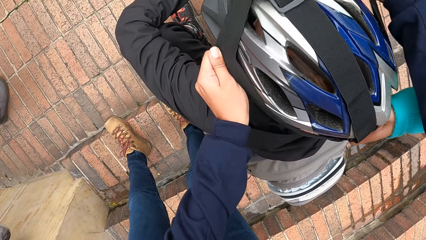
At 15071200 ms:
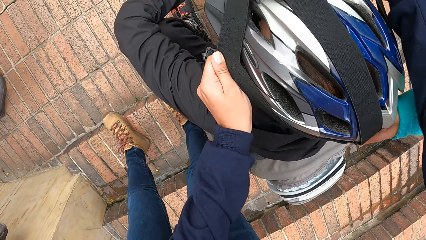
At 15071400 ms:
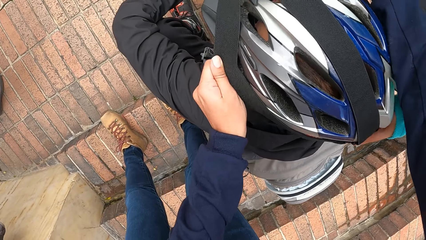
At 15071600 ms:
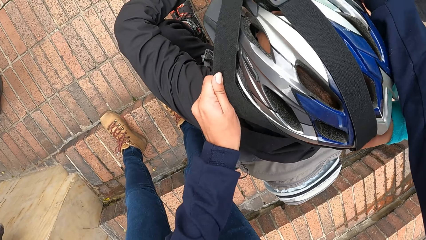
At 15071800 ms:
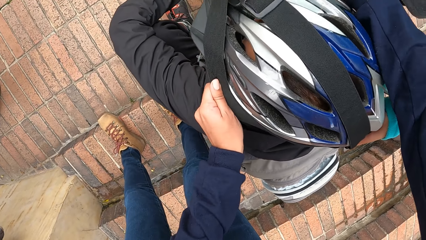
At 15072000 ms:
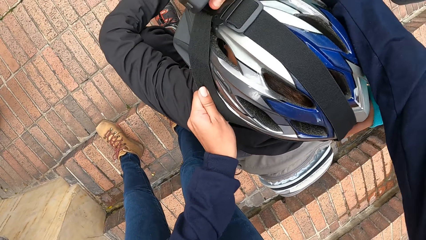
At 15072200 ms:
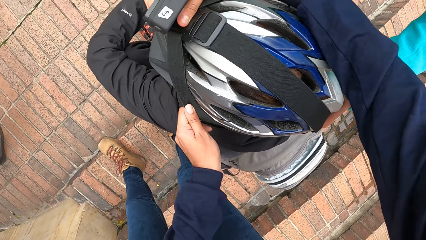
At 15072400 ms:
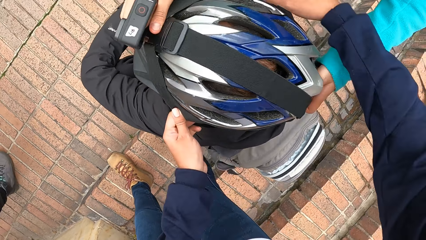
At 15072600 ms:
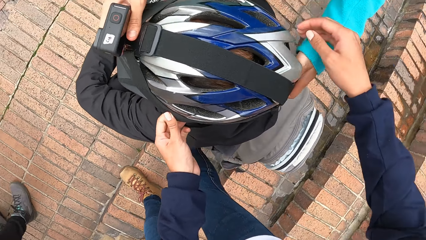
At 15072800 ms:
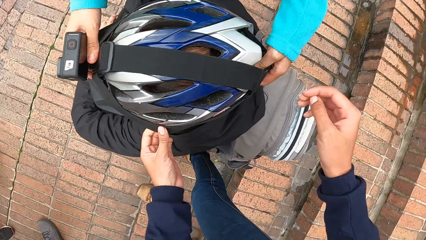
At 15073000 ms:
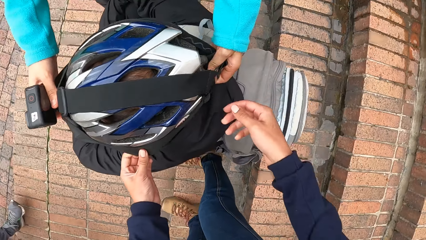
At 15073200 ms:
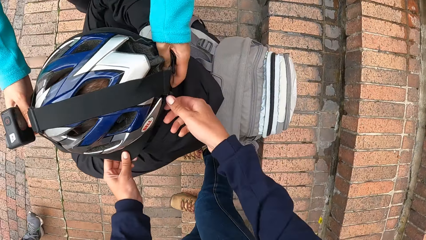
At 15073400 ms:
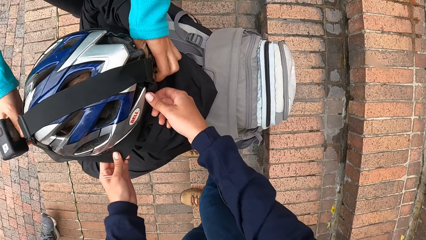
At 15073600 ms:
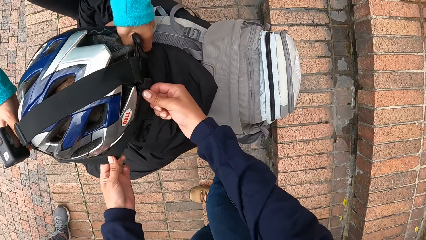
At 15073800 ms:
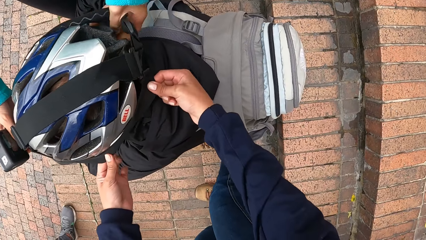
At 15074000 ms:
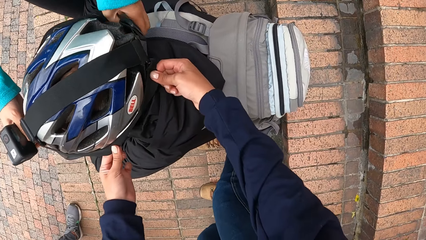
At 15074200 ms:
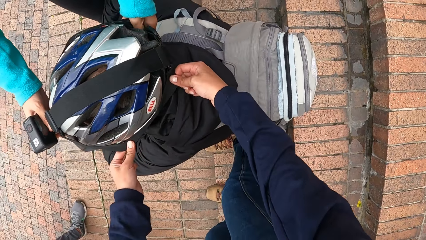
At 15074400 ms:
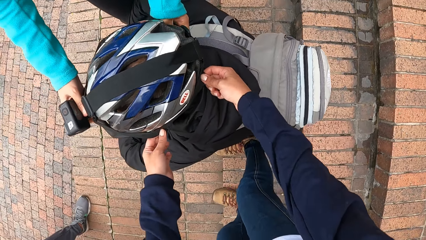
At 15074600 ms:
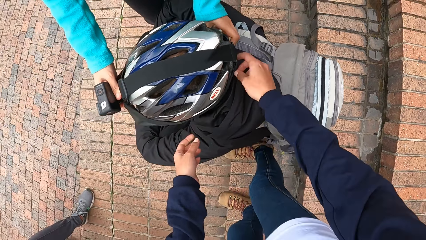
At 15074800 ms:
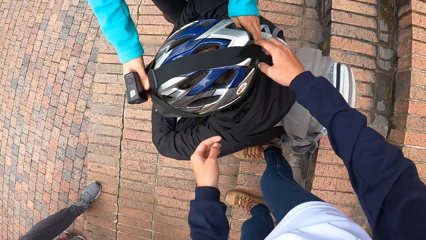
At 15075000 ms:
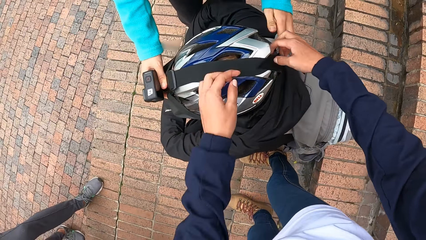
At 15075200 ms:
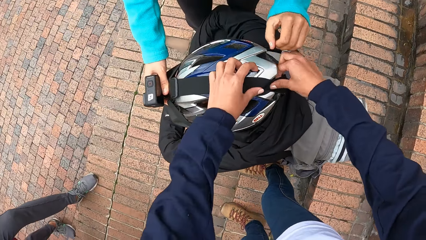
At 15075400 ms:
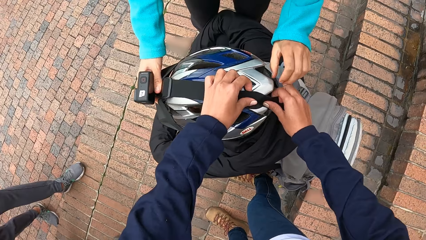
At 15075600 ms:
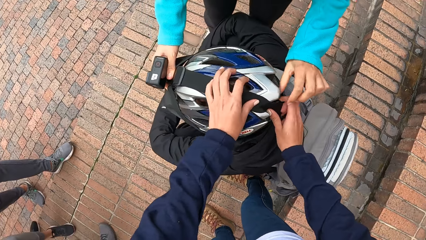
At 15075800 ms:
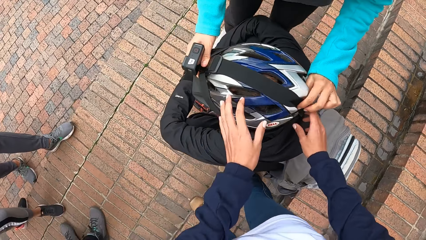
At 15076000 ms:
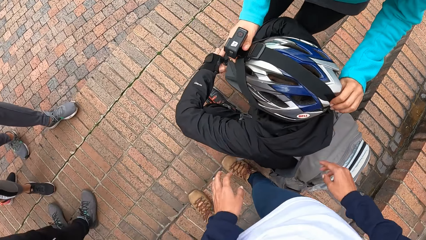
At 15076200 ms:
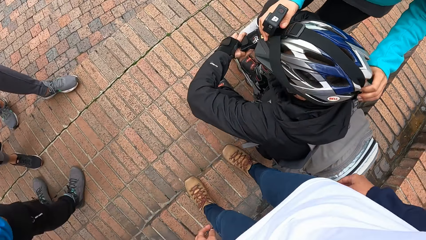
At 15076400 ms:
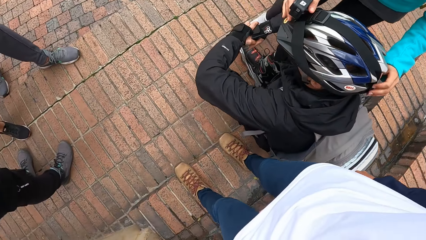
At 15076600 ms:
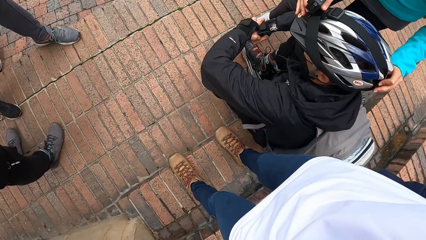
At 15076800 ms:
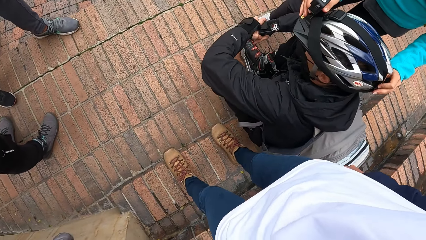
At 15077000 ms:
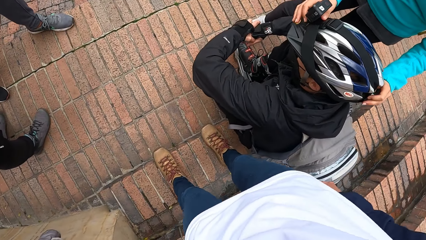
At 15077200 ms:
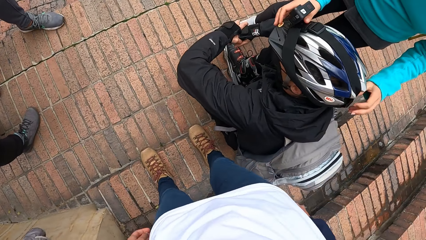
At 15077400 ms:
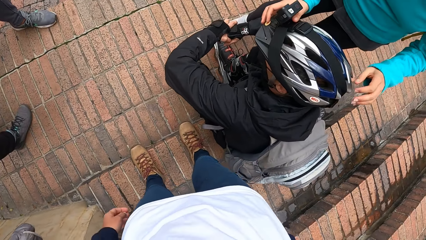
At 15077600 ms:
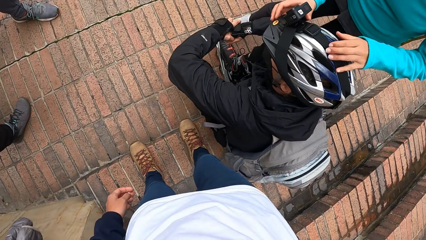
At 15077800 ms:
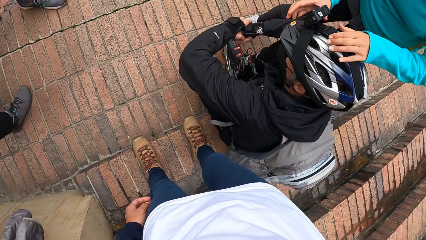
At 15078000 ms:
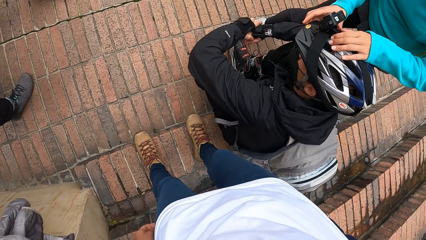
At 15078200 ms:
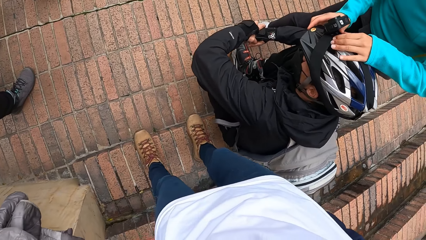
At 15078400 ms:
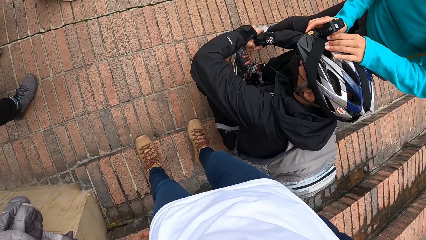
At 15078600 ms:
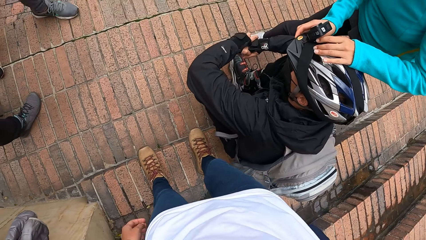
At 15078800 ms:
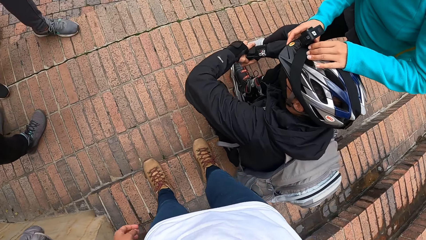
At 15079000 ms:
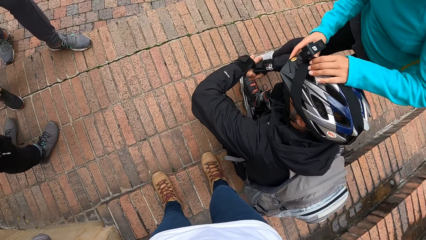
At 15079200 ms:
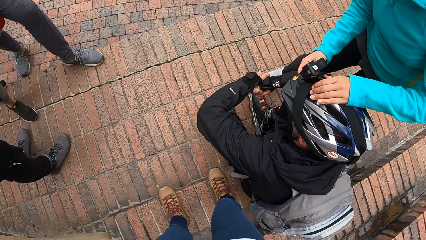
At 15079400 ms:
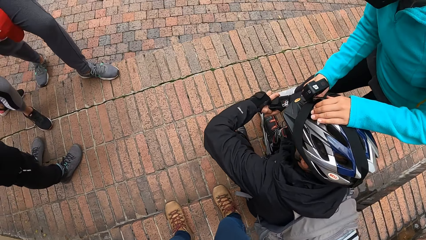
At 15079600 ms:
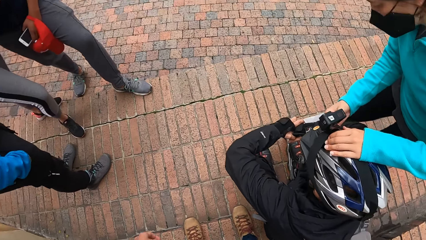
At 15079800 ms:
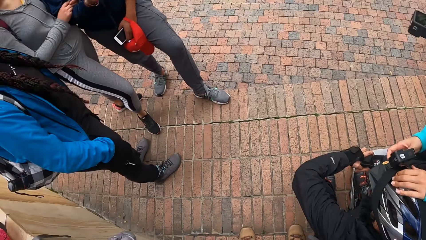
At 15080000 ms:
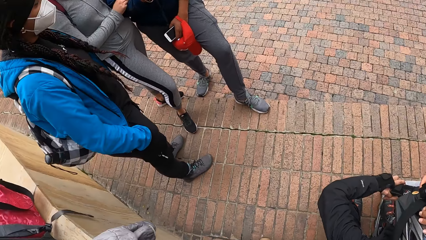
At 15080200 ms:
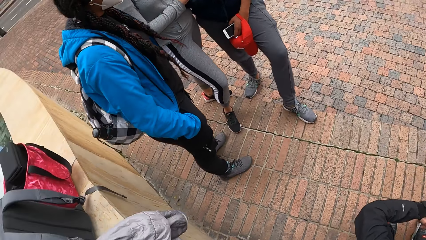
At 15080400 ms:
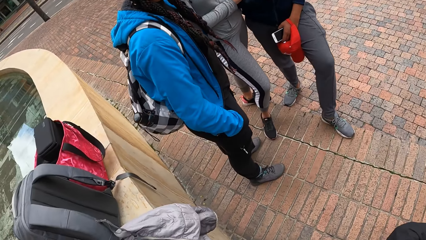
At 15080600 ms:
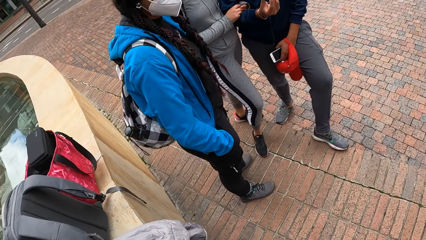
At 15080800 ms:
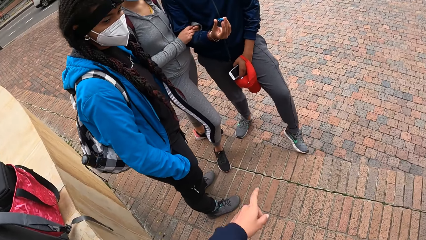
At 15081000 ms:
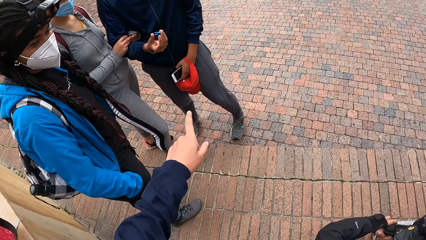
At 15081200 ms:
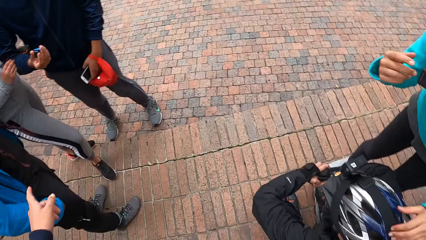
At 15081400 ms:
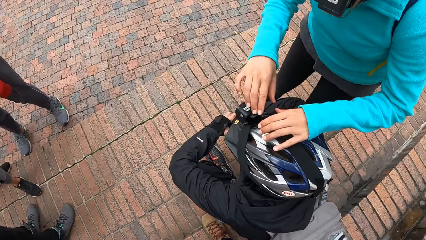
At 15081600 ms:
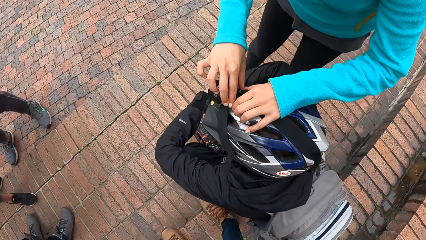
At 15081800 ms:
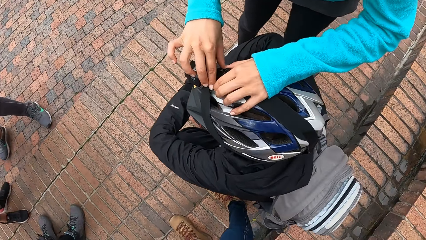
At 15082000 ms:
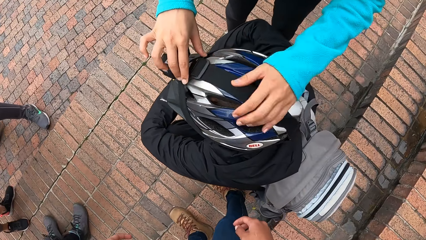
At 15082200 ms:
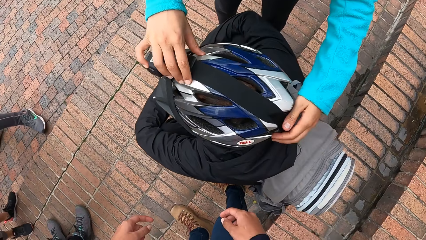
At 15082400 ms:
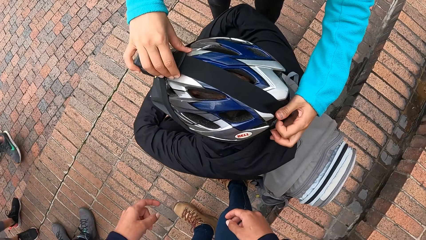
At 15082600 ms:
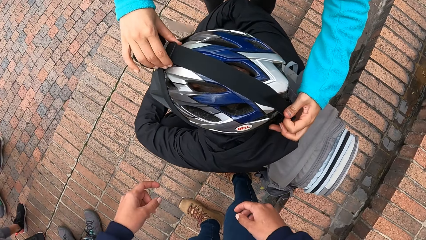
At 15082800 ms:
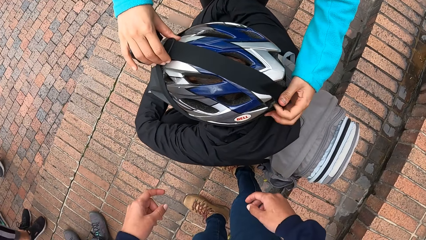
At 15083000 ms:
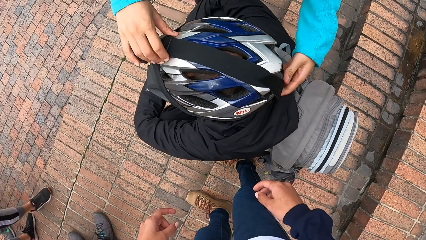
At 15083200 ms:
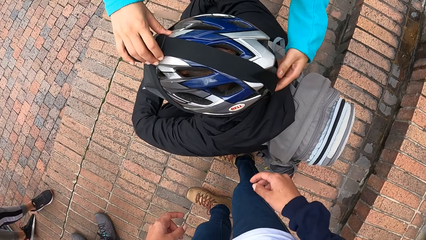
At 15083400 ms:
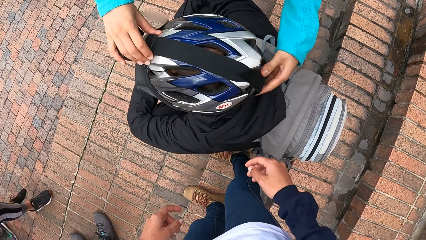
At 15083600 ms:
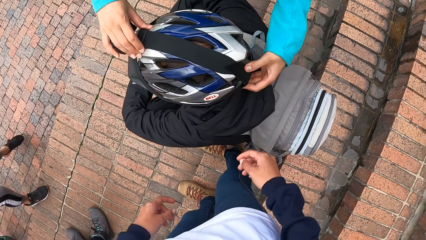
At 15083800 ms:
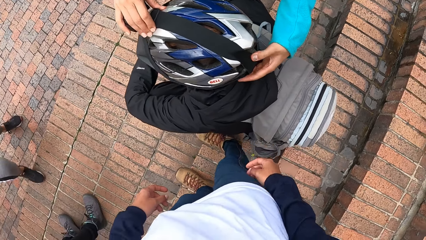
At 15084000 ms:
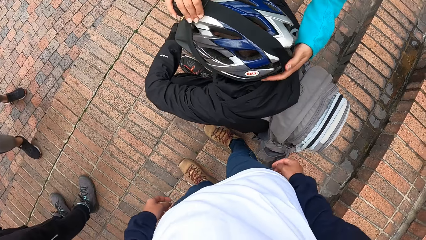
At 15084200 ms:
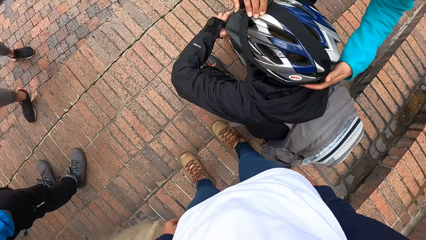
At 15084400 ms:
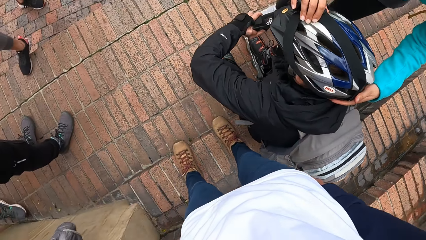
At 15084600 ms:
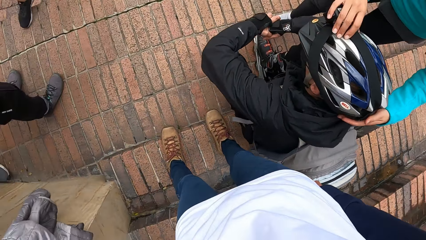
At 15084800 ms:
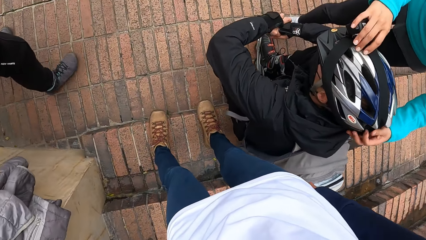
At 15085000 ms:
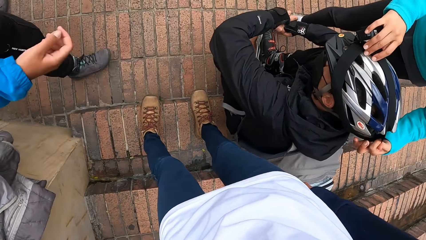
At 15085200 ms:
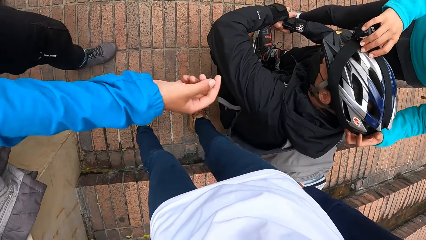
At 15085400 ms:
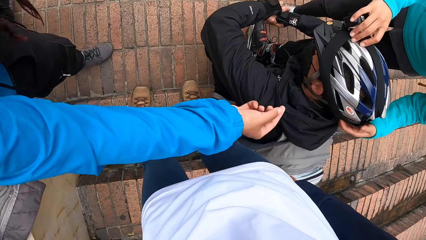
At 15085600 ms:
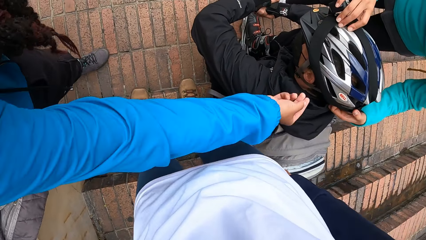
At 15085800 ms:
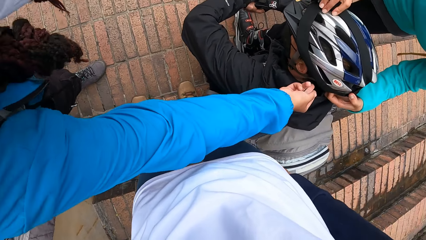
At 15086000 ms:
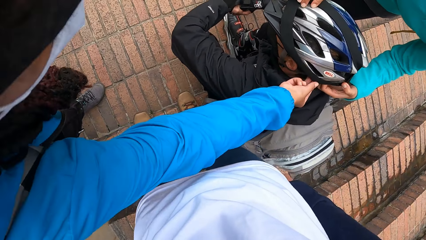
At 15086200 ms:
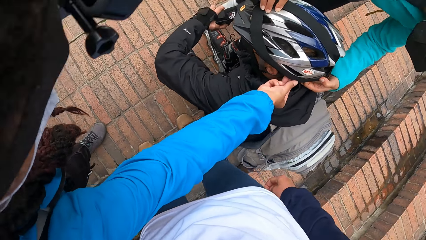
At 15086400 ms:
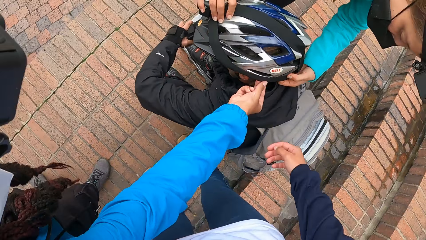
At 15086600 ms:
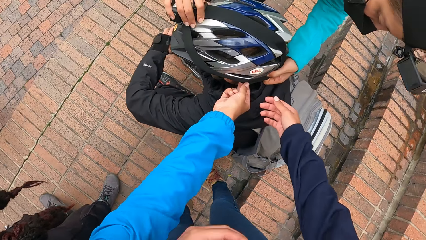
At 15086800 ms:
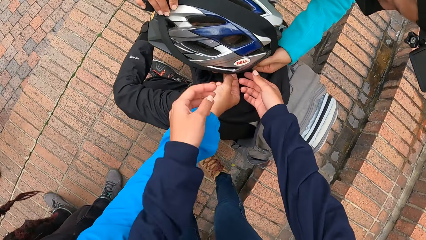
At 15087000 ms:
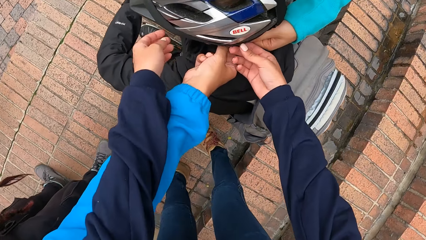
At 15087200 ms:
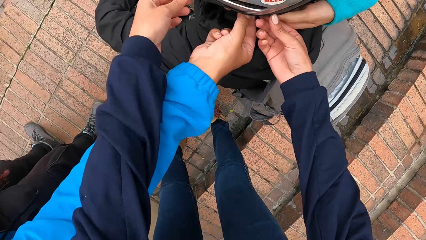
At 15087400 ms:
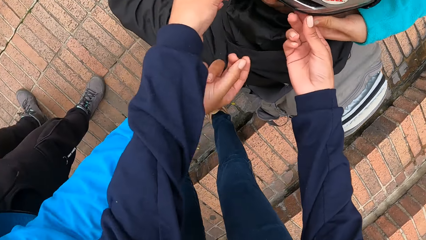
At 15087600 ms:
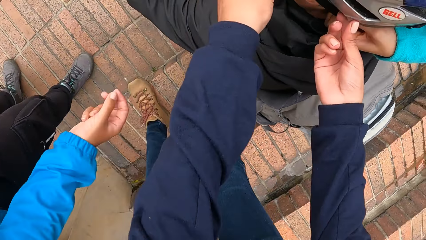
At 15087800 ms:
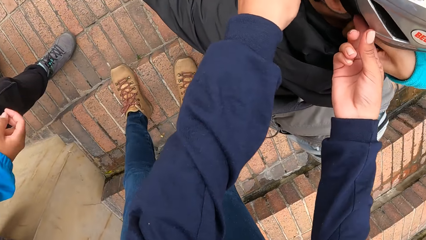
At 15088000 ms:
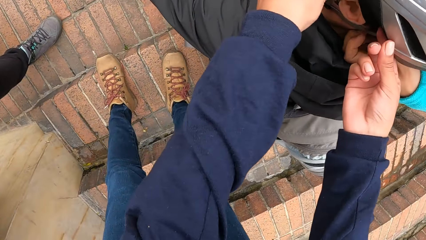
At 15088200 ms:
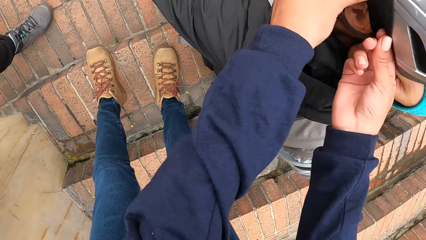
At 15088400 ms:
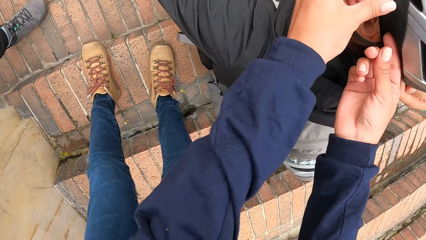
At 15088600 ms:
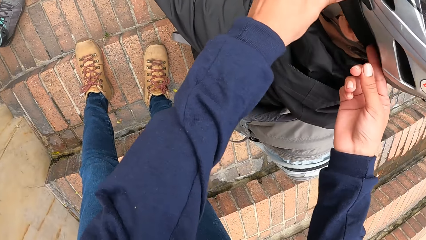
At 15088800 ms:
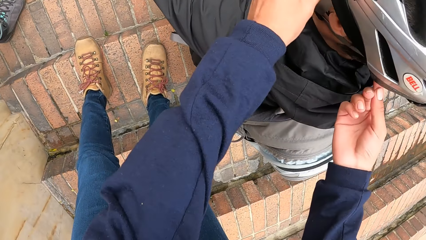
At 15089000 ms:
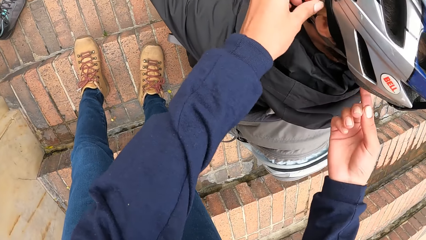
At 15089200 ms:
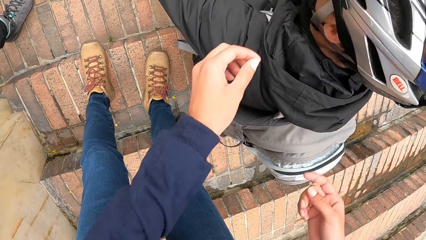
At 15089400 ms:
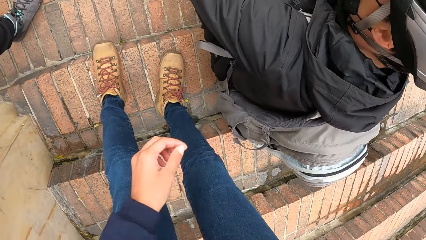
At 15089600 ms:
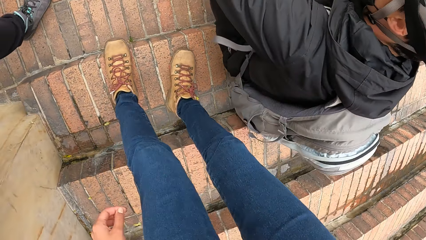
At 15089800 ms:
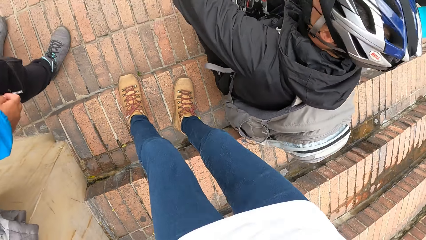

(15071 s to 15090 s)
A woman adjusts the camera on a man's head with her right hand. The camera wearer adjusts the helmet on the man with both hands.
